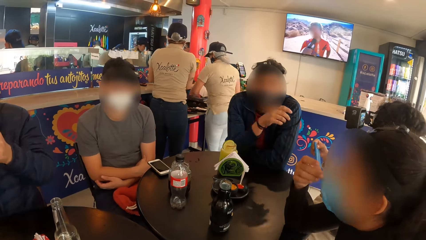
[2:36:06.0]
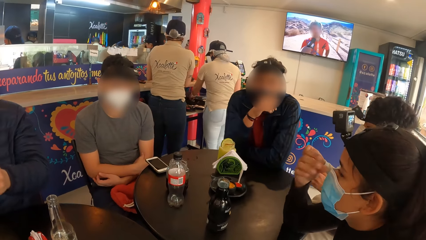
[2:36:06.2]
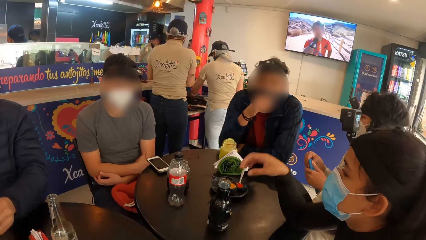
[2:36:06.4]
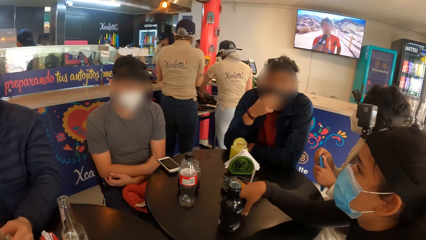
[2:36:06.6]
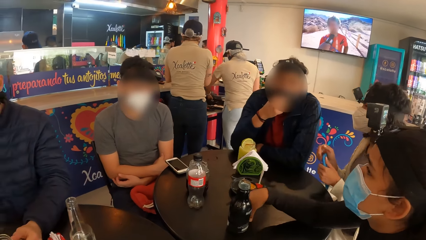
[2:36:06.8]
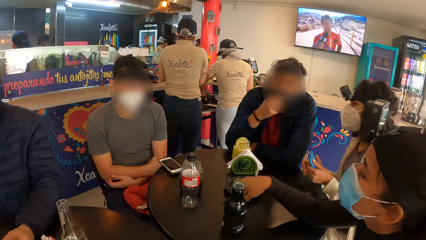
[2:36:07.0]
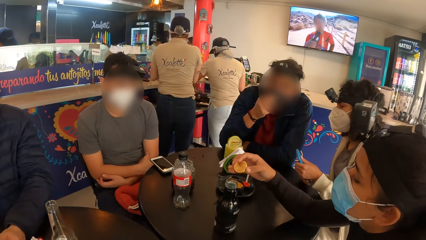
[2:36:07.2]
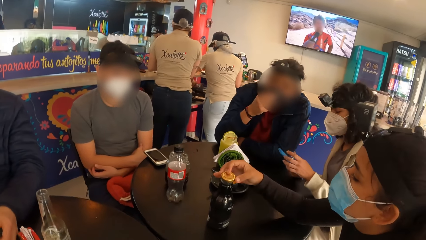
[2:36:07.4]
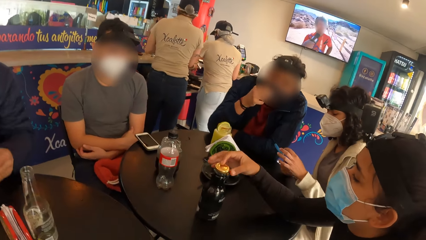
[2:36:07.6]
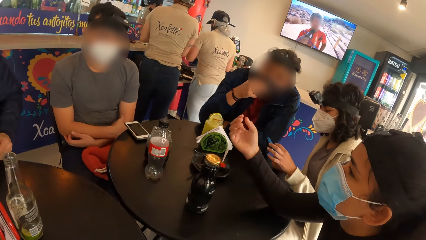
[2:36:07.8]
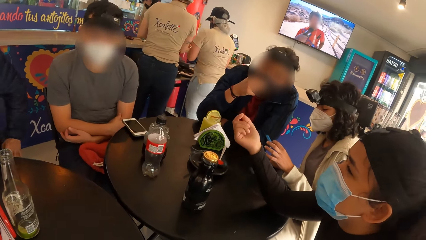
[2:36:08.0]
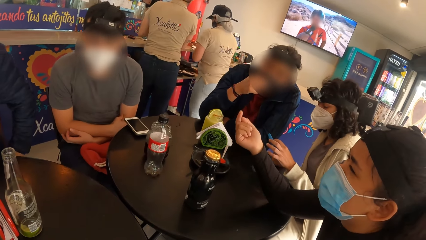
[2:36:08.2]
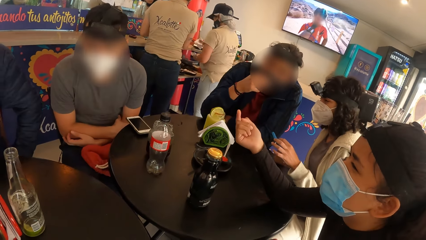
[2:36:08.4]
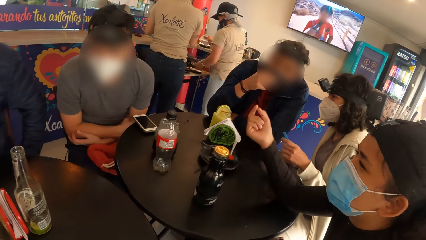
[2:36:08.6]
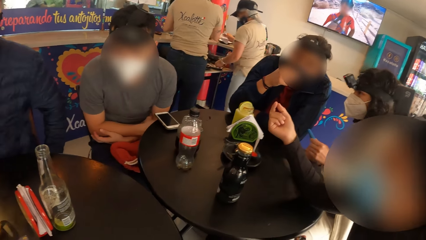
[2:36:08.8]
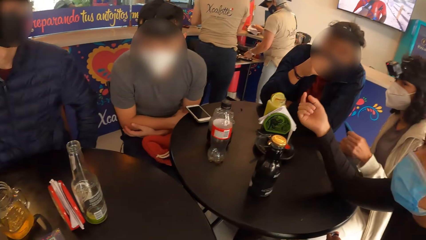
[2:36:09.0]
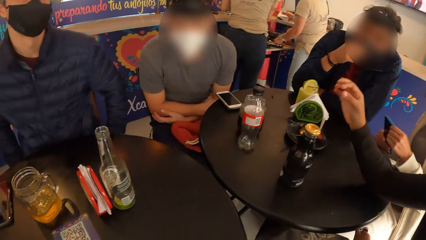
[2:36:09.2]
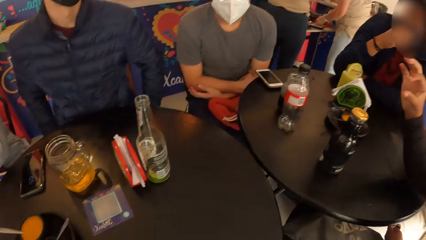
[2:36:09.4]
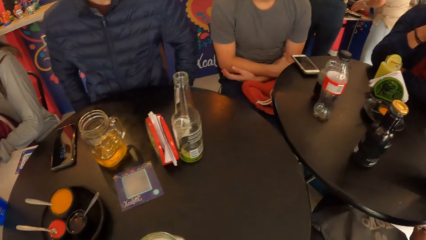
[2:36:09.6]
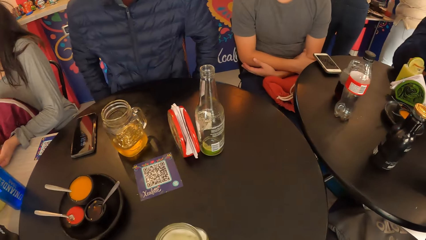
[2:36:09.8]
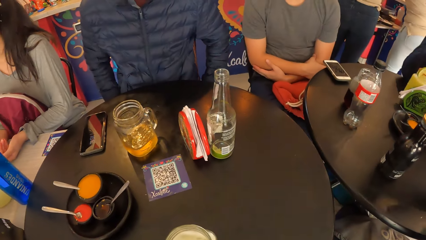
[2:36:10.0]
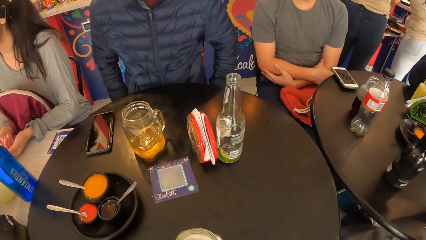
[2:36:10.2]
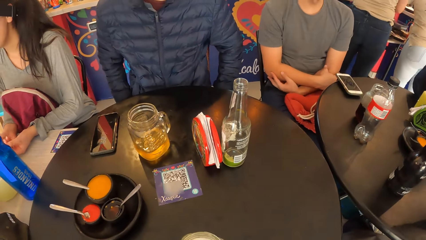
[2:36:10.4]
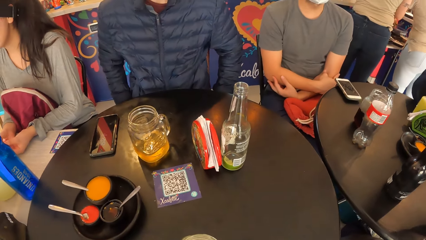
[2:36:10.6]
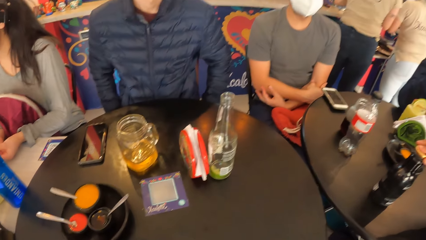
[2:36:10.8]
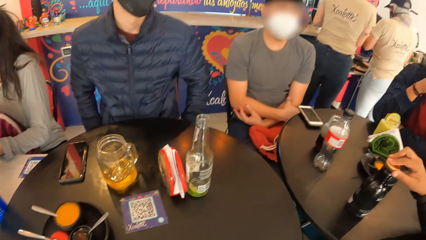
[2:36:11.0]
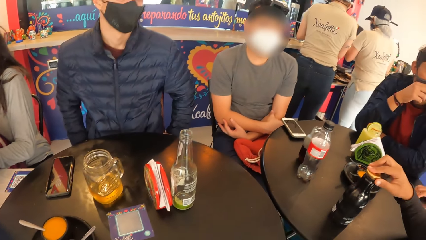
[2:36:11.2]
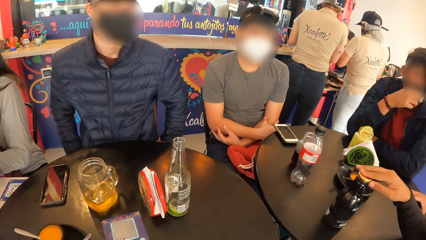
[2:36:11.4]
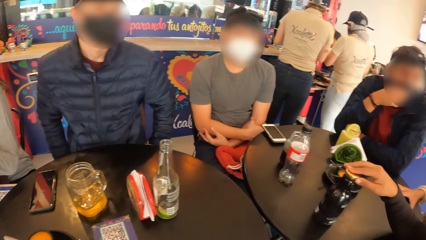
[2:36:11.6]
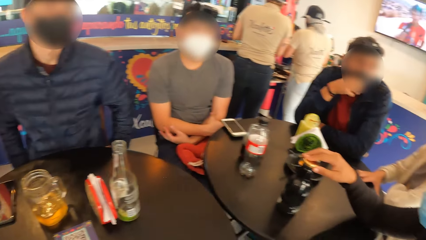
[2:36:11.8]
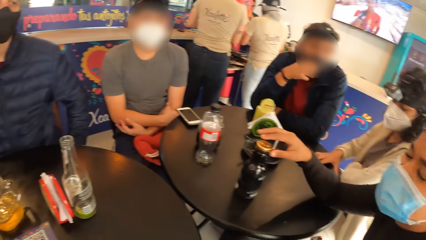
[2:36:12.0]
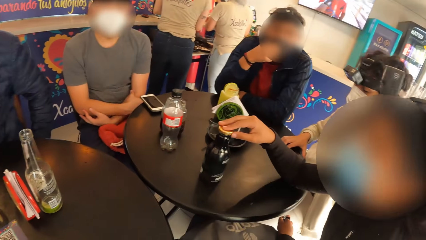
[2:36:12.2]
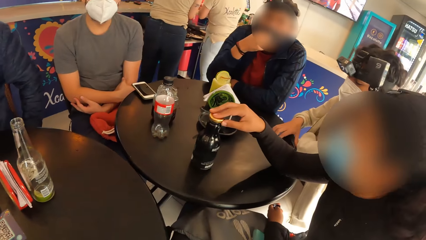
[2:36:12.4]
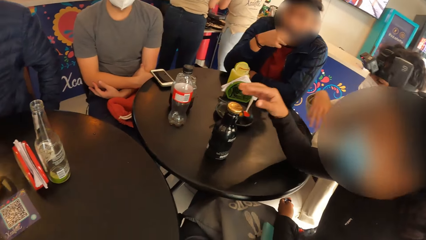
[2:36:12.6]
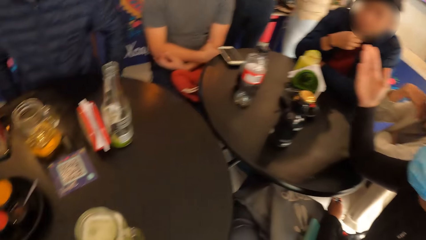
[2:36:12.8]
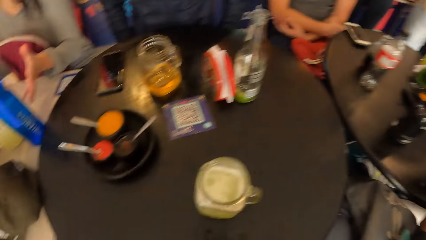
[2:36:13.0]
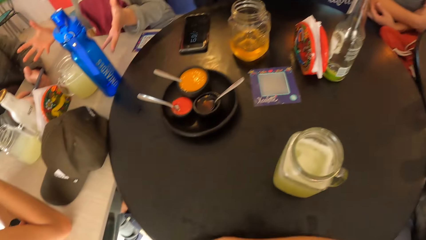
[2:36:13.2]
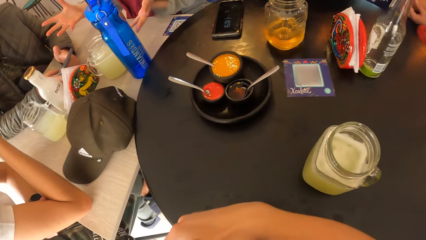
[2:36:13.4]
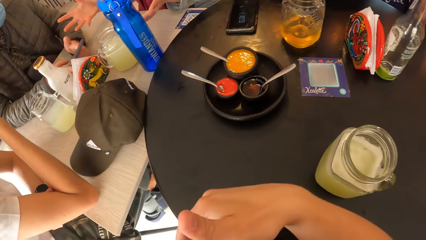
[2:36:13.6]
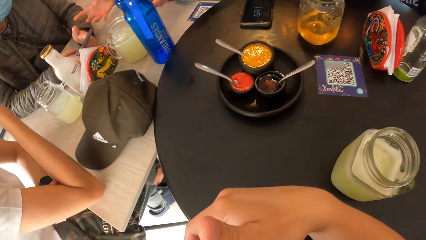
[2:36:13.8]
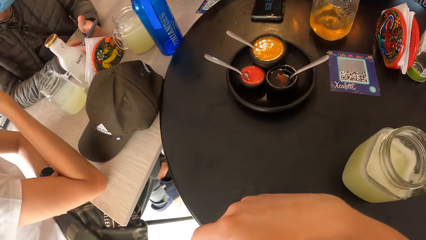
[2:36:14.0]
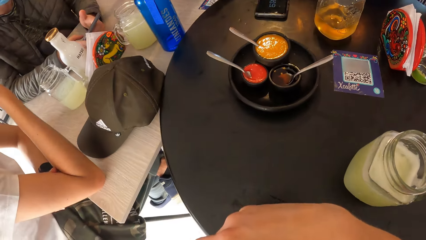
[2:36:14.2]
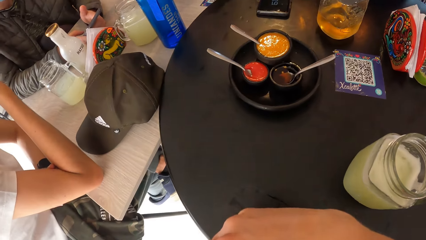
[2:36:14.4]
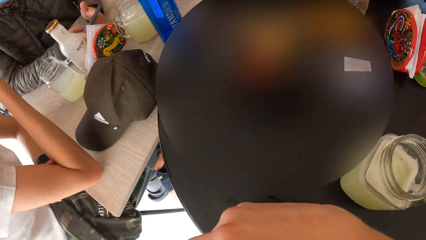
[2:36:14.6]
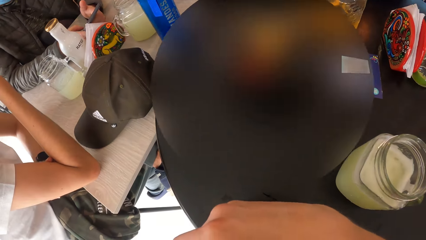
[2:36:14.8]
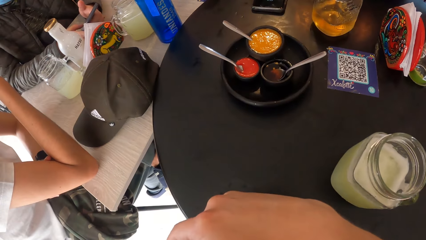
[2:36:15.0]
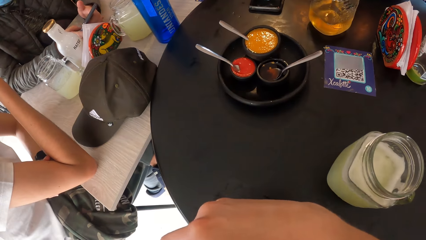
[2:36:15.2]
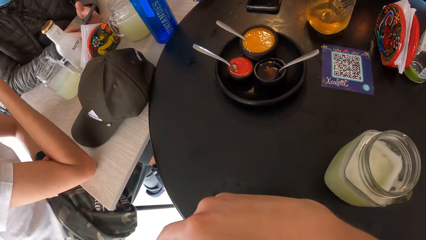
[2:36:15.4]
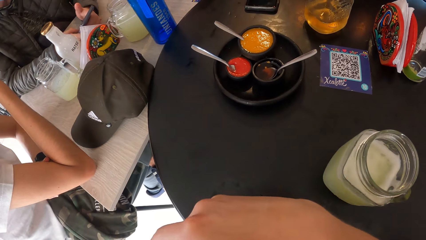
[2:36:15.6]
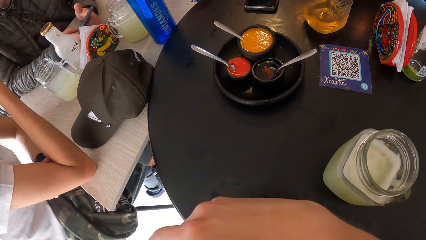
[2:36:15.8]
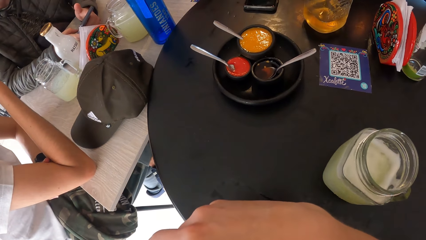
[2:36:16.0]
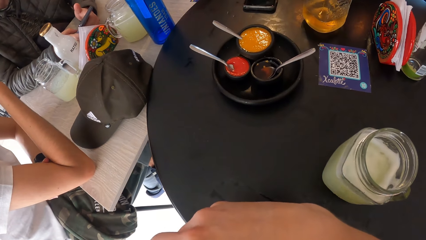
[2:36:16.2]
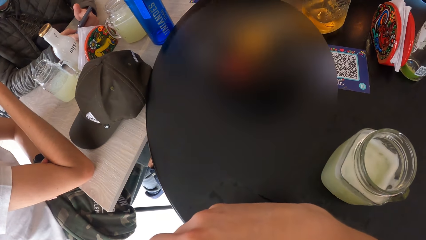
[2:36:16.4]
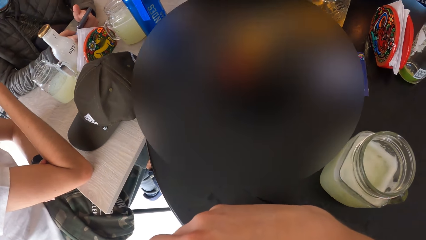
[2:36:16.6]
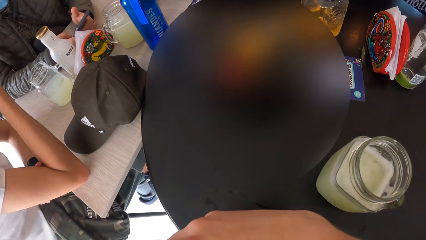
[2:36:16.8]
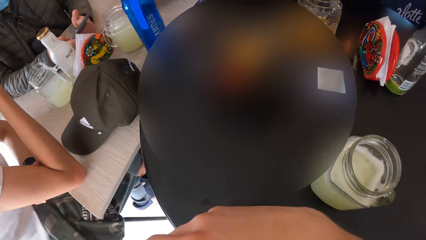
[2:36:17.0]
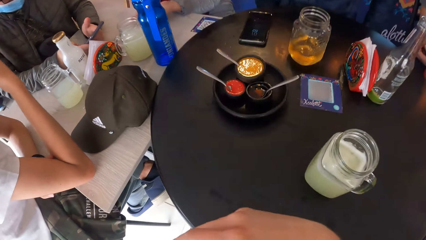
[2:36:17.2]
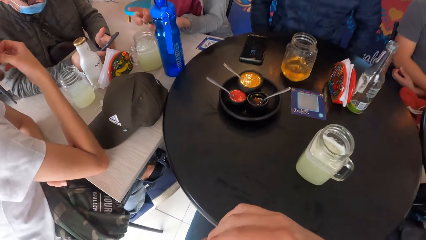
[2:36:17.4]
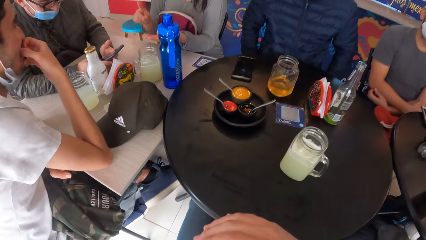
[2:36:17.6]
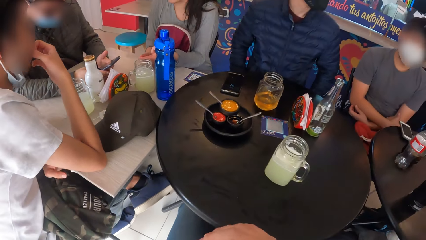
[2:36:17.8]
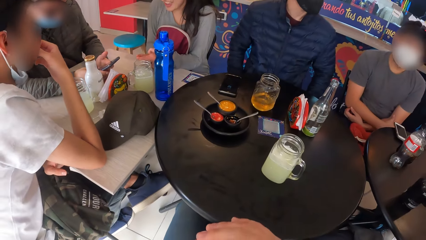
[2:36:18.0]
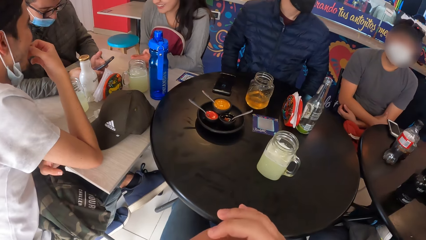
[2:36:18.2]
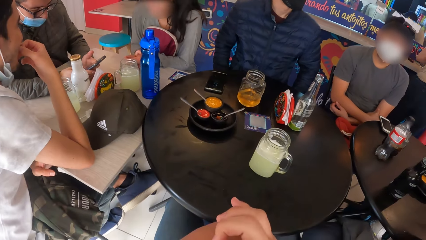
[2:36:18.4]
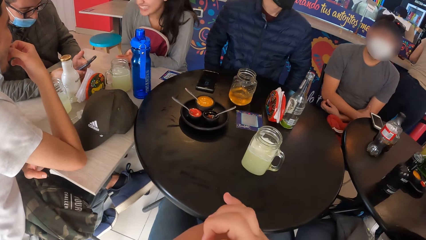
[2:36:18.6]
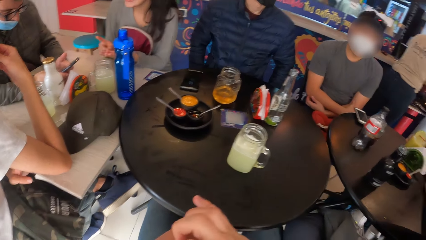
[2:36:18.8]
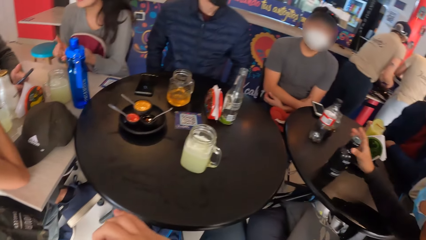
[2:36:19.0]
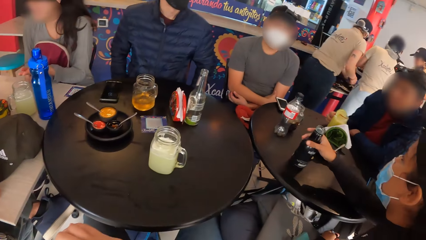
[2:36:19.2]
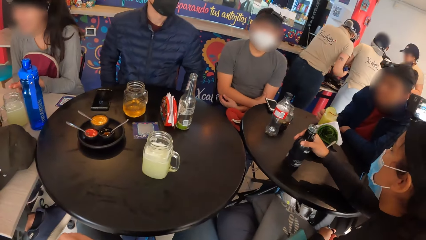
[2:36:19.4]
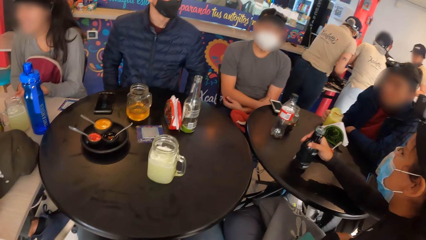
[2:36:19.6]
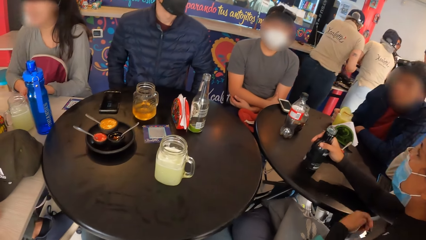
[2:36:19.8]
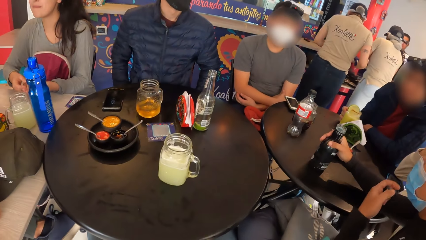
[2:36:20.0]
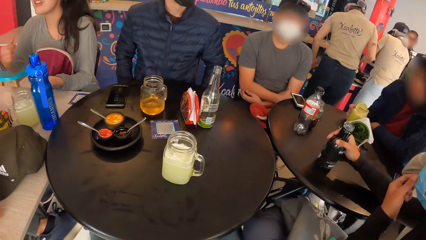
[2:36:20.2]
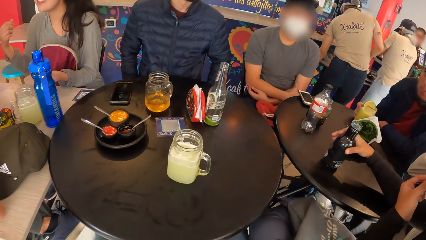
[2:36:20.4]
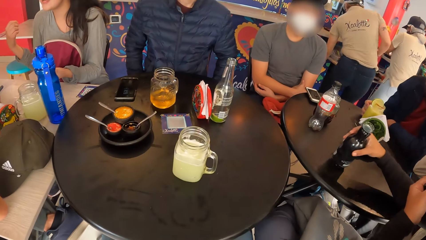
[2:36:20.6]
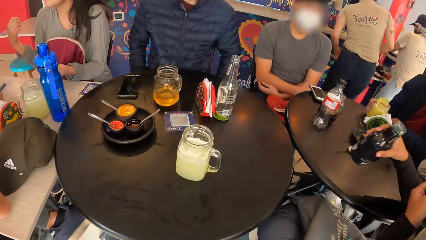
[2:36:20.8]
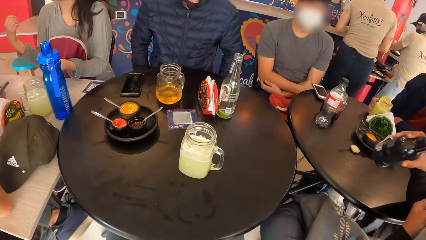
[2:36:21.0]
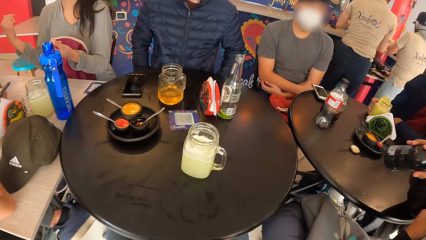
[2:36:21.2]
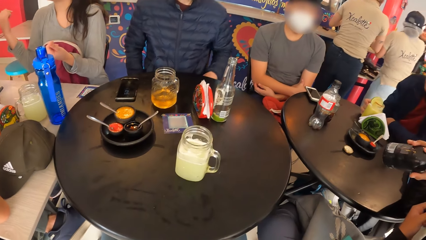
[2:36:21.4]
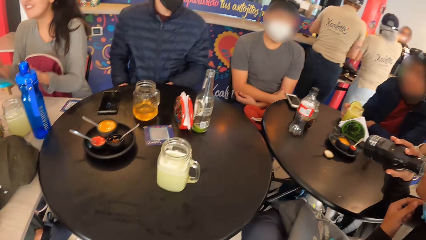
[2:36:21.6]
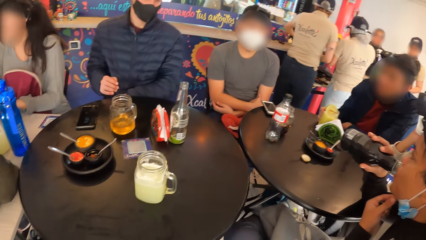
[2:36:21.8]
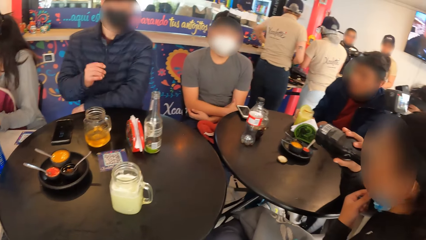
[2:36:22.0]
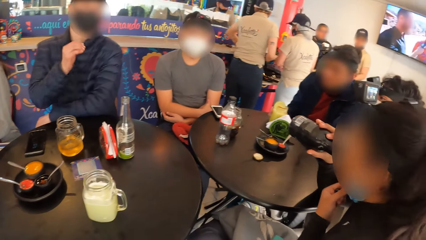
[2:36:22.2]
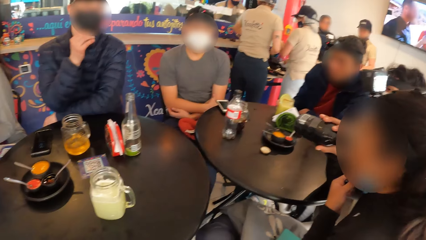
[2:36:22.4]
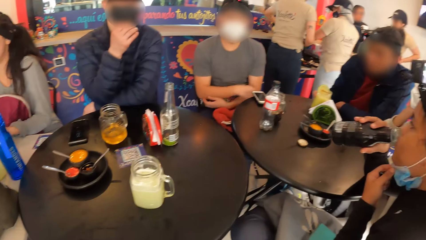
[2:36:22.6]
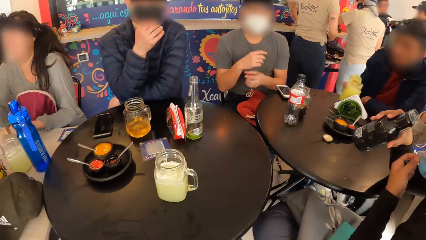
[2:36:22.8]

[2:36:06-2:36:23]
A man drops the cup on the table with his left hand. A woman adjusts the facemask on her face with her right hand, picks the lid from the table with her right hand, and covers the bottle on the table with the lid in her right hand. The woman adjusts the facemask on her face with her left hand, picks the bottle from the table with her right hand, and drinks soda from the bottle with her right hand.
